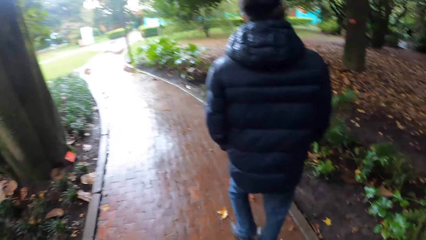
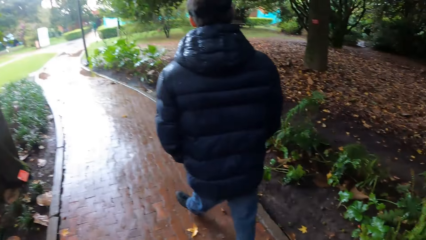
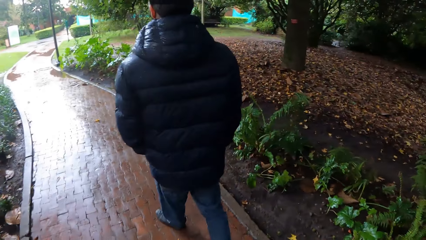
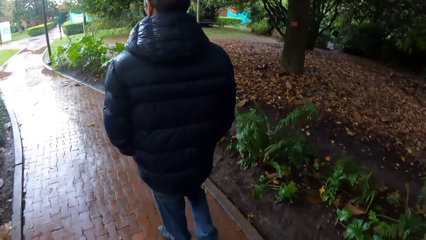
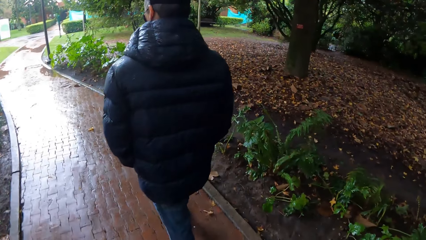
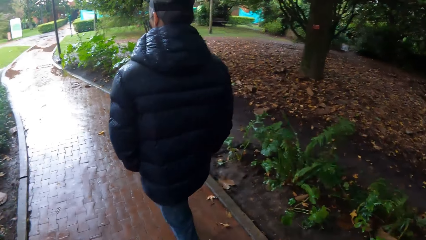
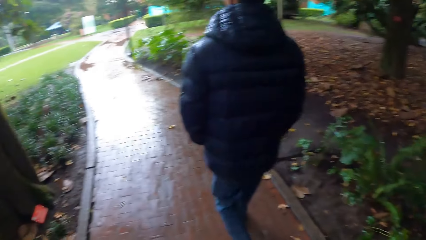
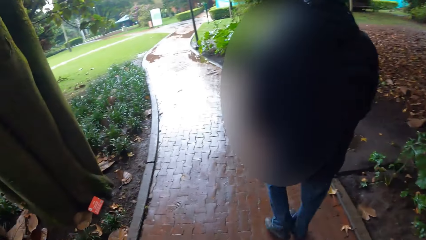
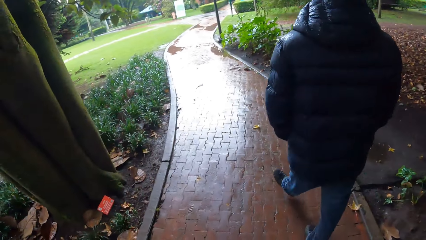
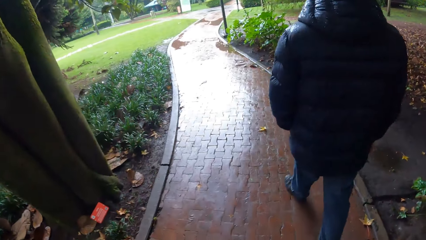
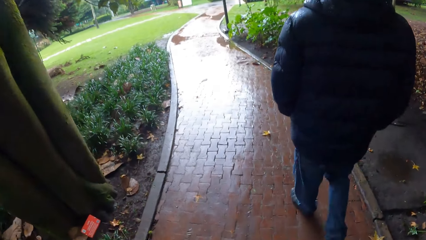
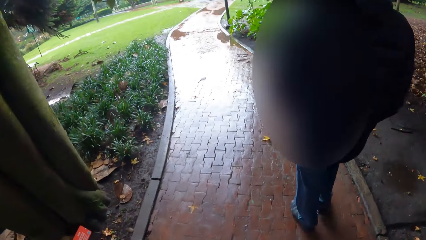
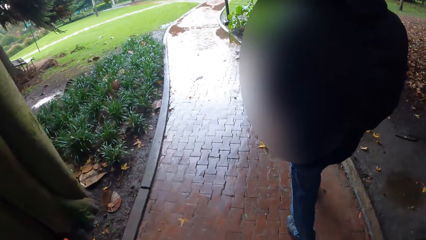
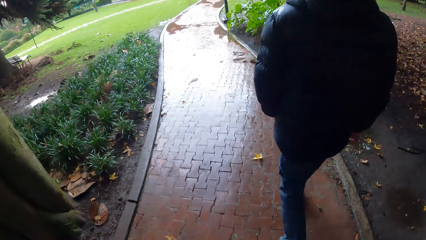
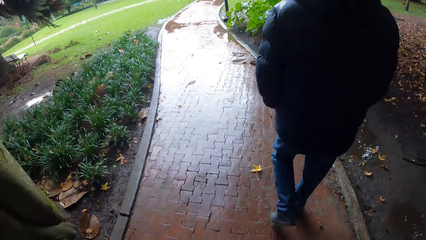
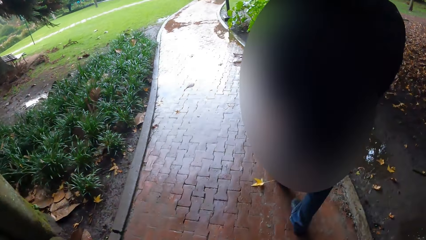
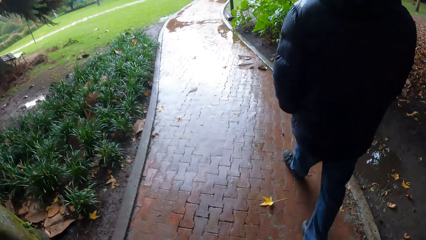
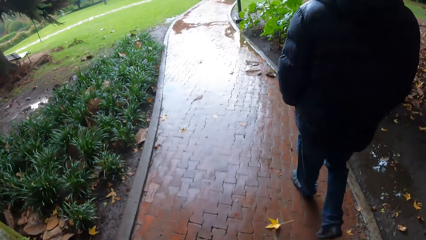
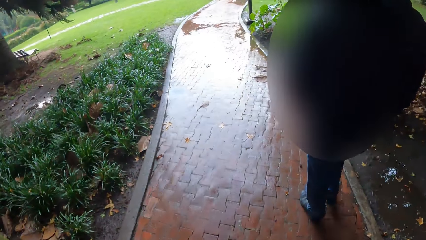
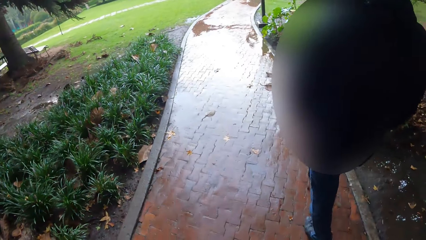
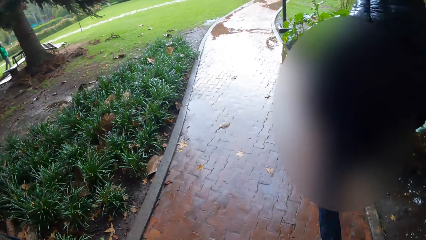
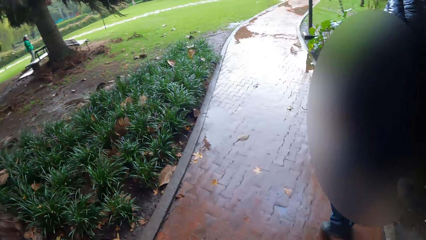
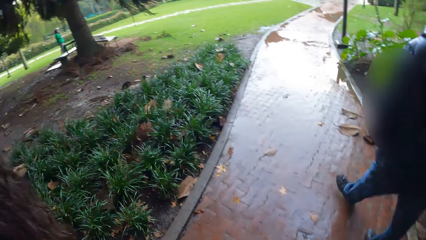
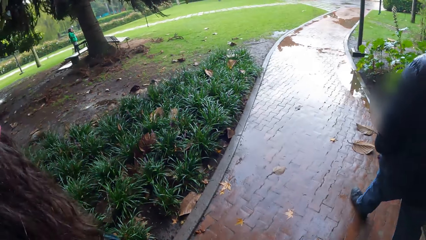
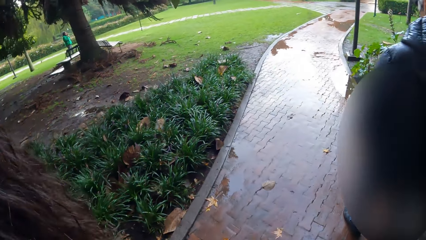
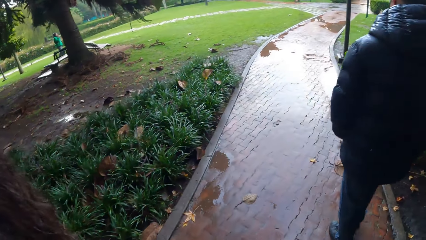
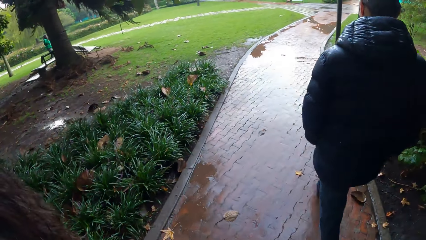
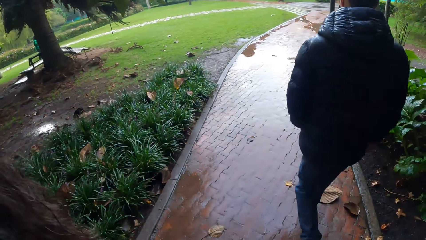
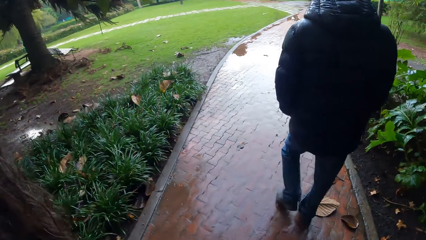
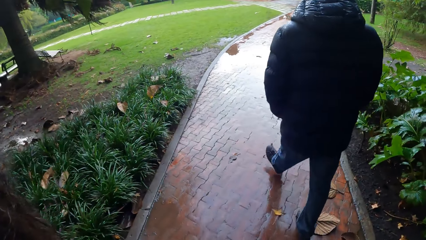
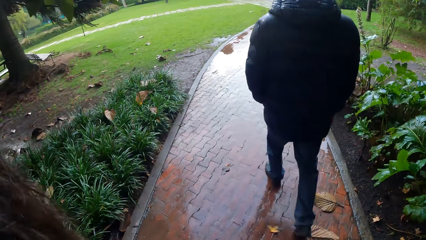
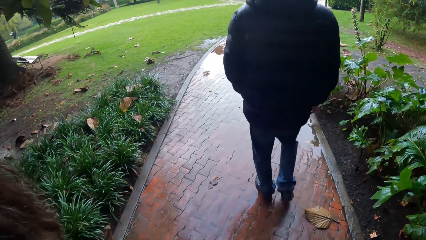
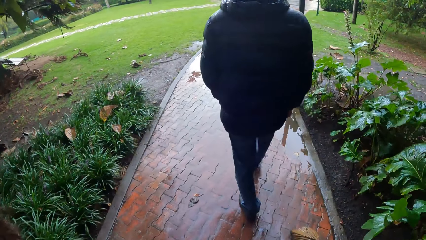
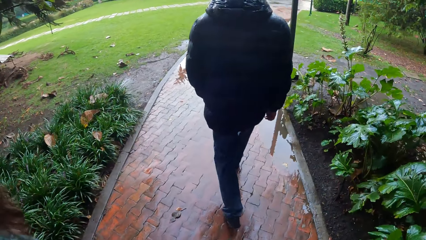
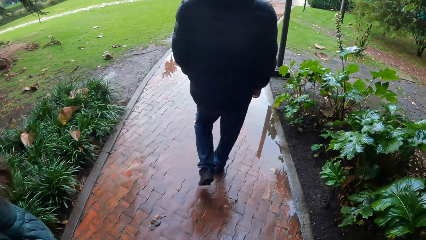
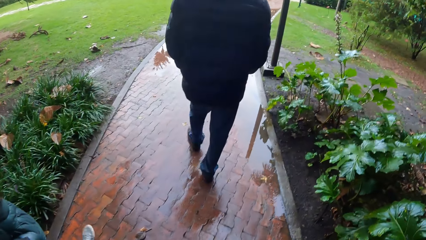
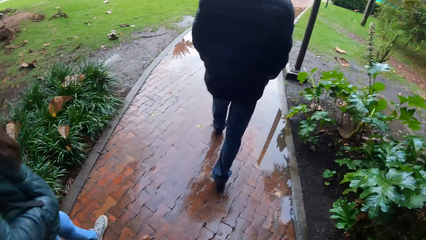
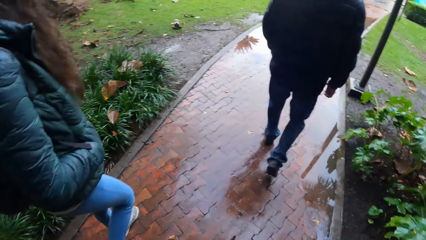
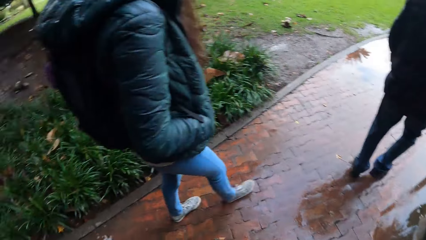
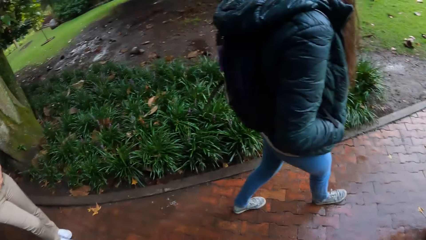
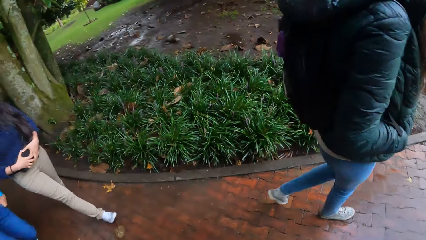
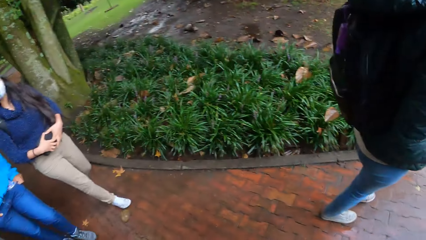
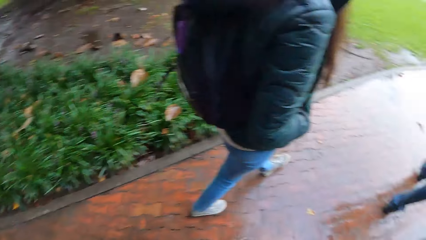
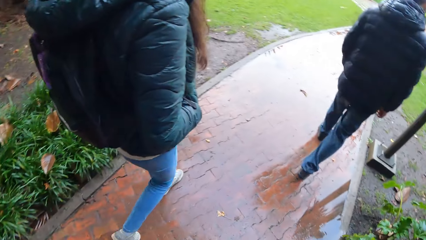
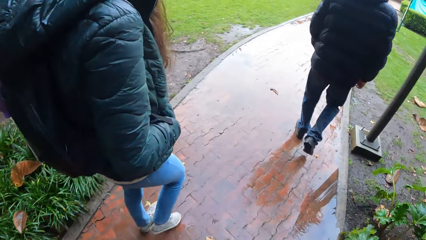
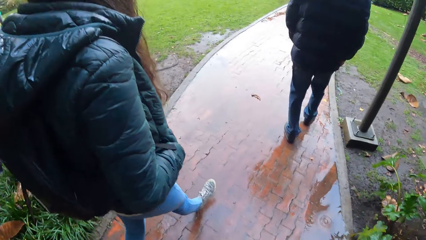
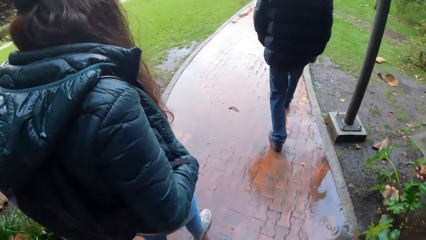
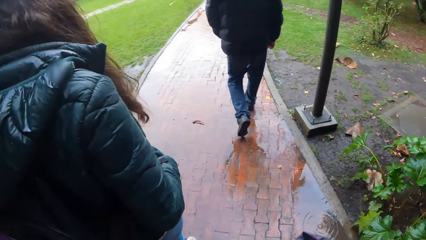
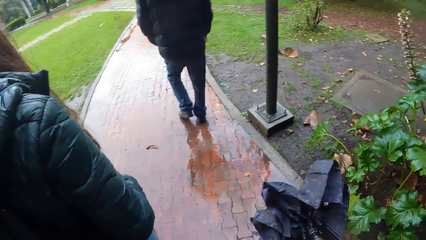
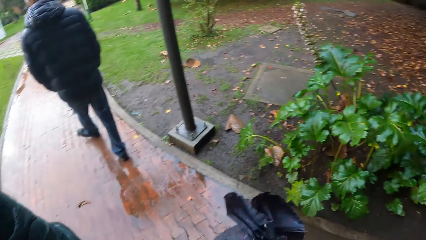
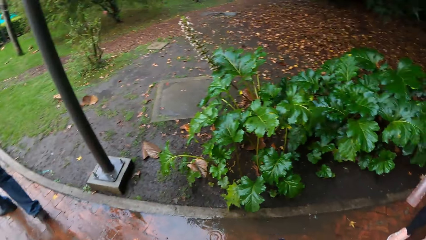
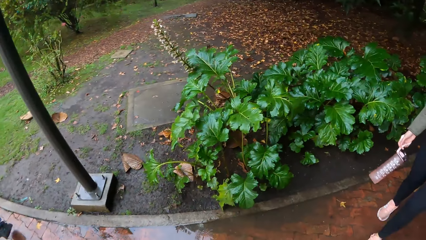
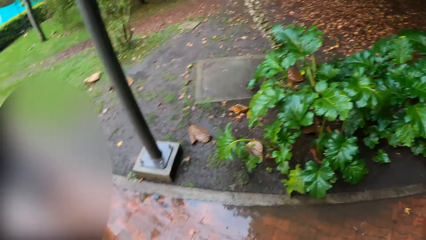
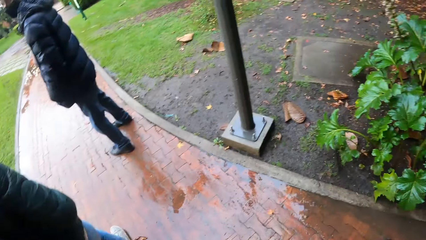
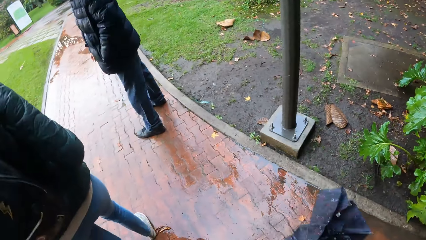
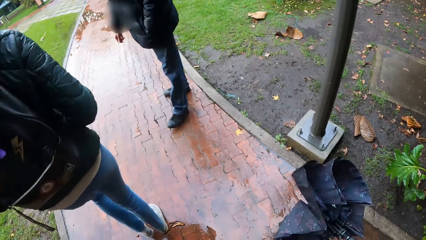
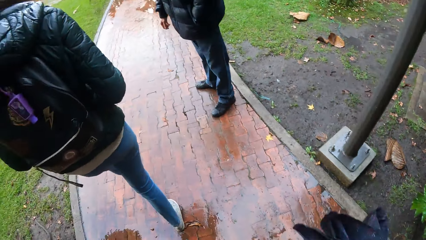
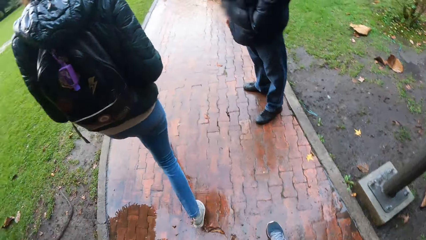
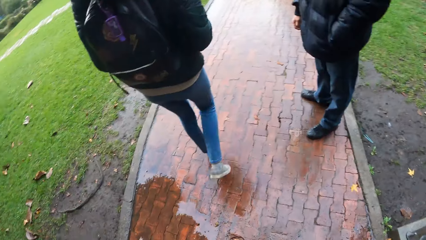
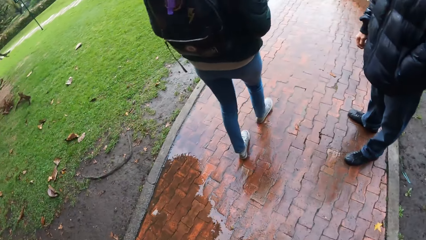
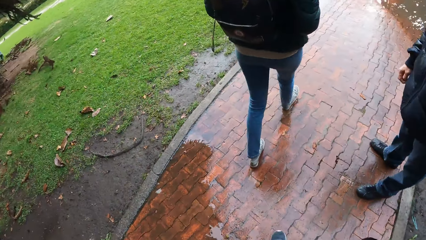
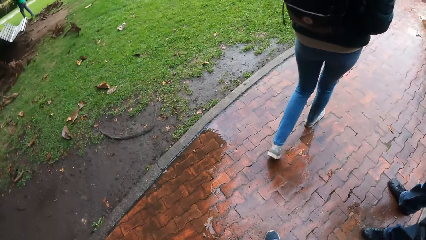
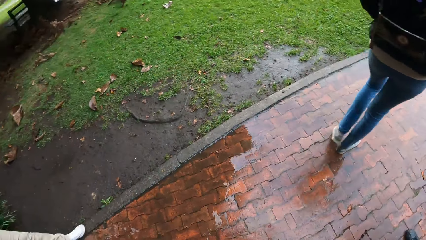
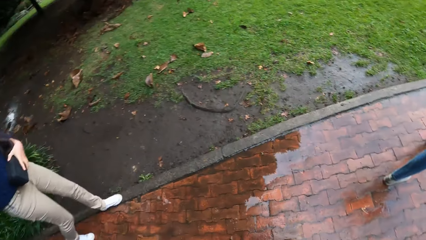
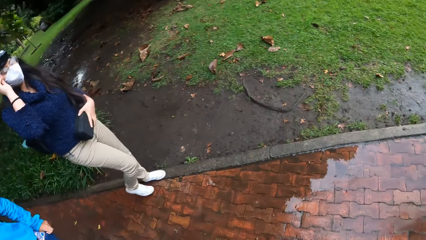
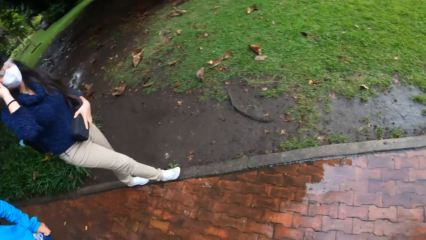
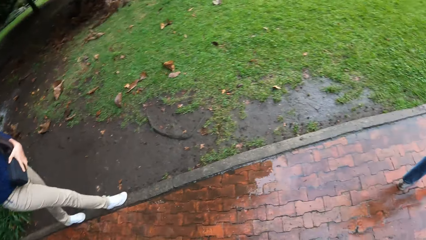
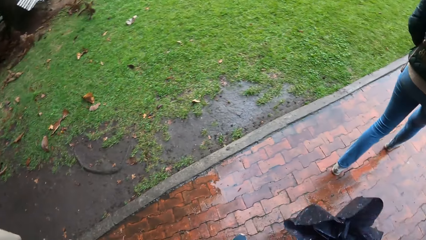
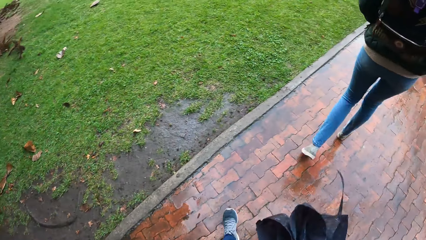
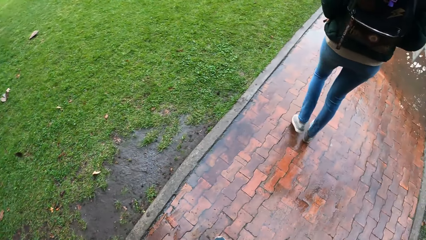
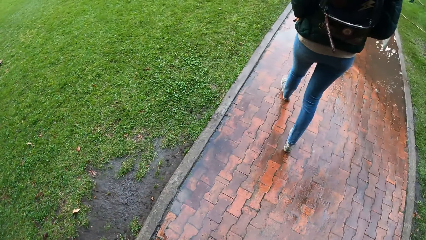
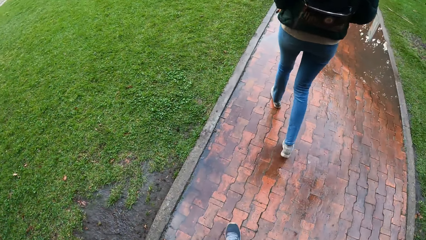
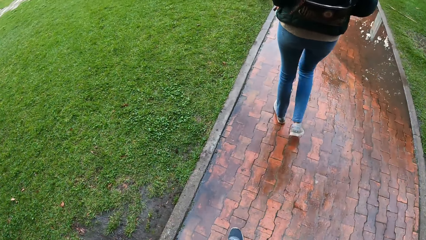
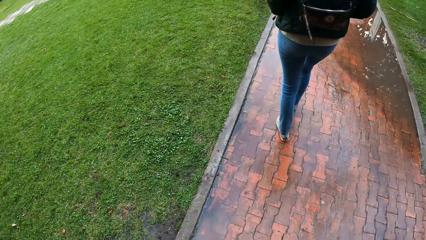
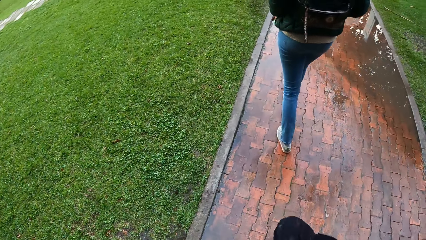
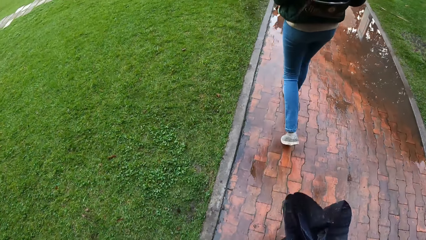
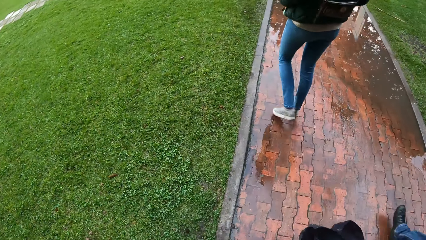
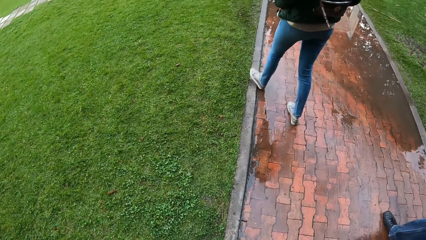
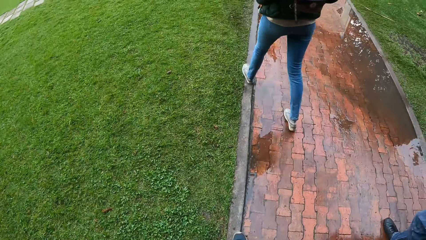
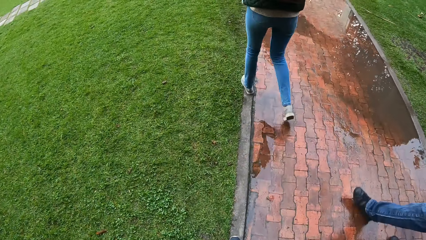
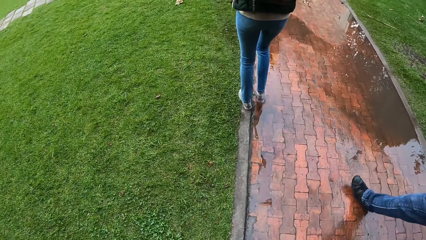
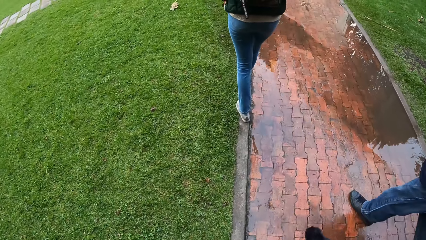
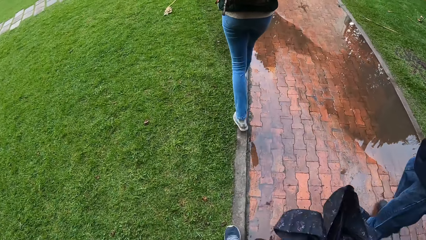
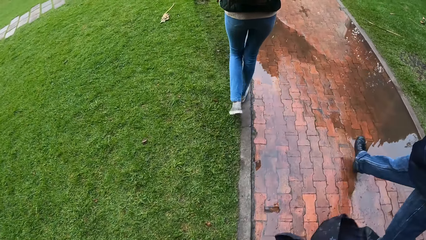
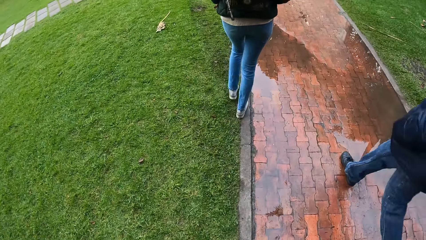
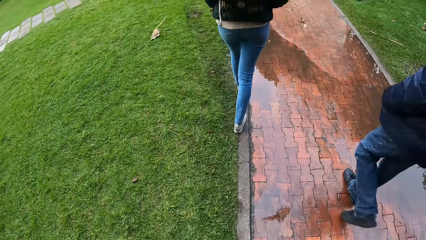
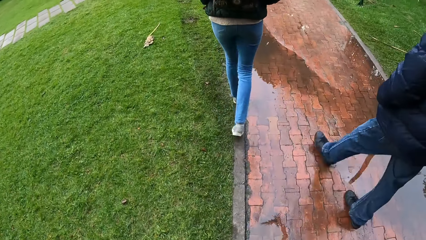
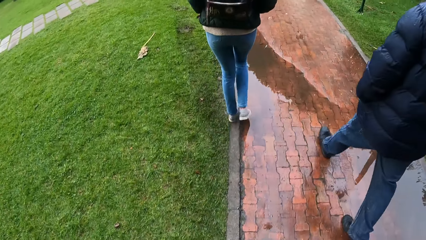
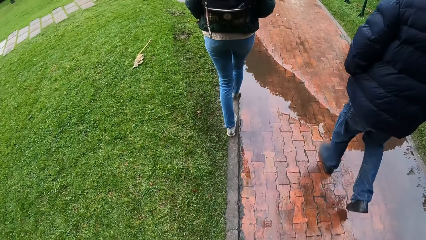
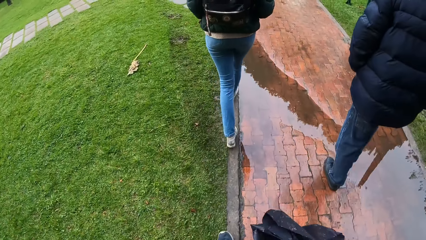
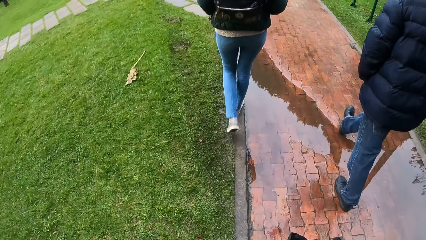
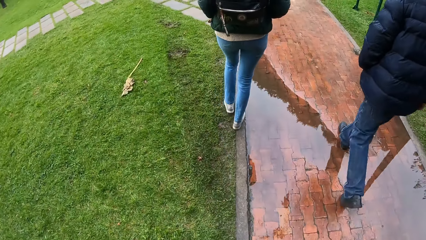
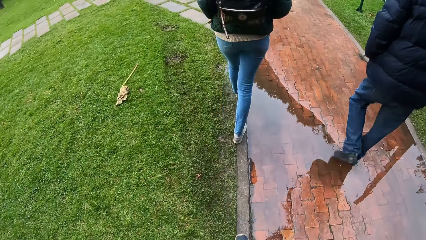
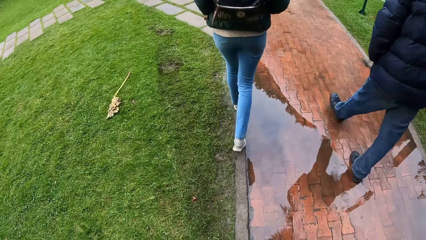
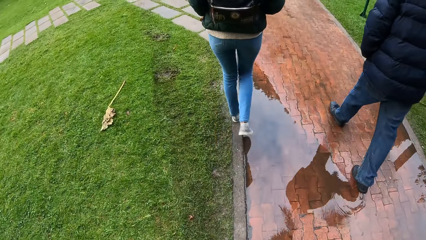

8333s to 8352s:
The camera wearer walks on the road path with an umbrella on his hand.
